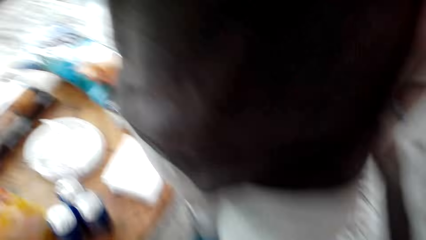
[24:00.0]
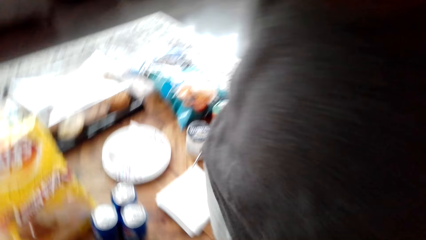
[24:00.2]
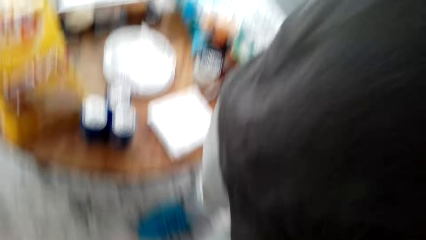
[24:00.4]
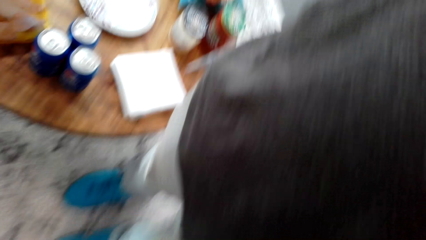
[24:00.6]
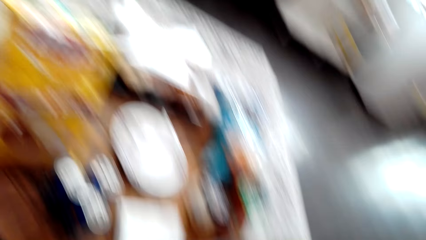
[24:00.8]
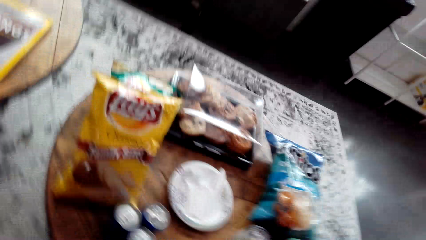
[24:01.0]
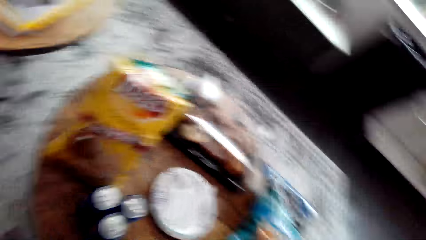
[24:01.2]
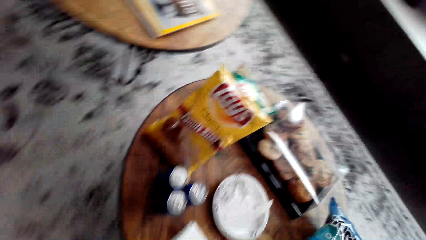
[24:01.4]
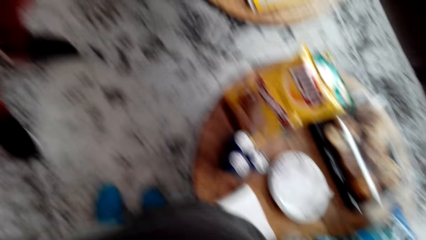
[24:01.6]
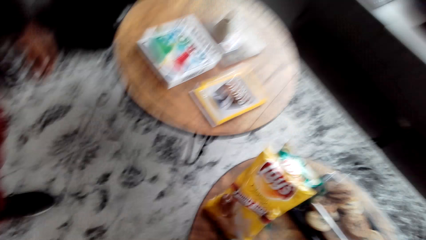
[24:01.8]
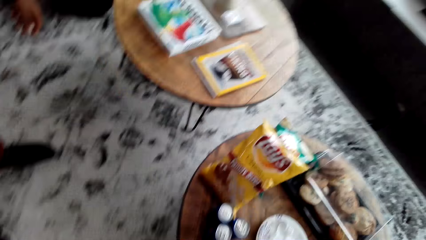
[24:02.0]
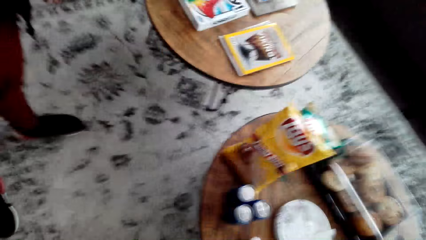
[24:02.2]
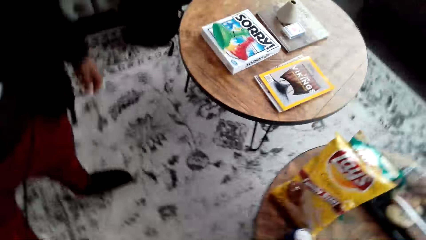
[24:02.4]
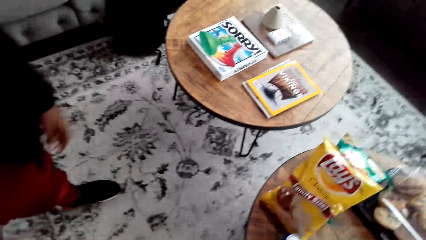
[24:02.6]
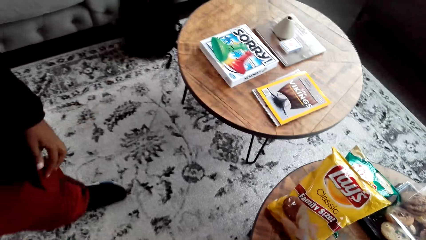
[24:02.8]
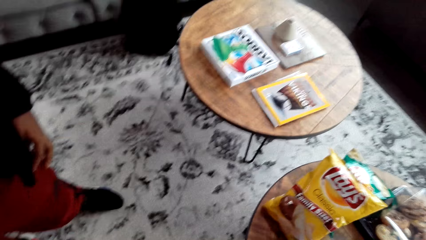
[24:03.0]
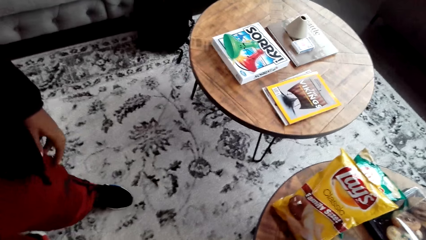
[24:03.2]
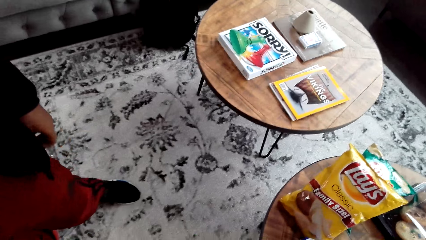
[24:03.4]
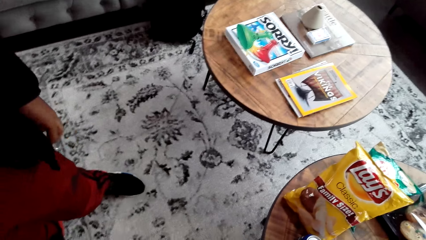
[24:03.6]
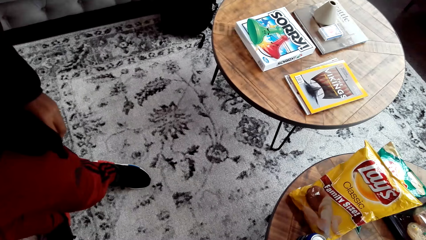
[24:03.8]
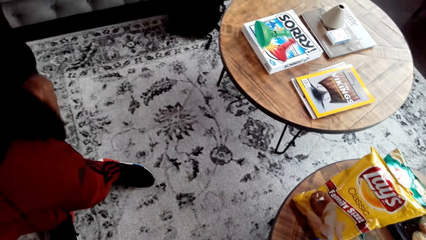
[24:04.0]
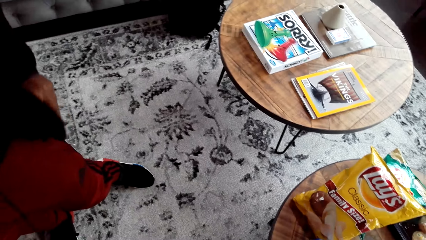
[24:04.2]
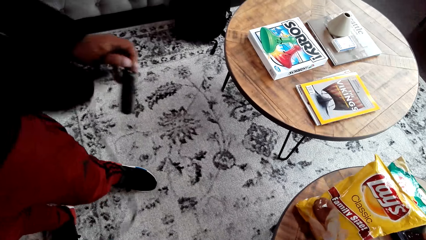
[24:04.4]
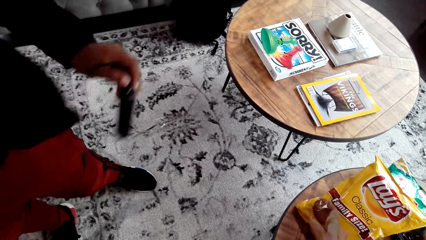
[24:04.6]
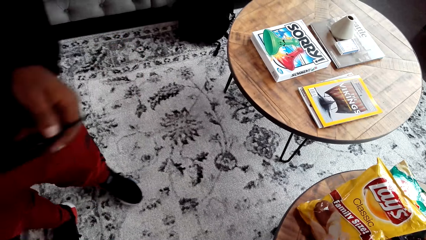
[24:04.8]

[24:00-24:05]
The camera wearer removes the body camera. They remove something in the pocket.
